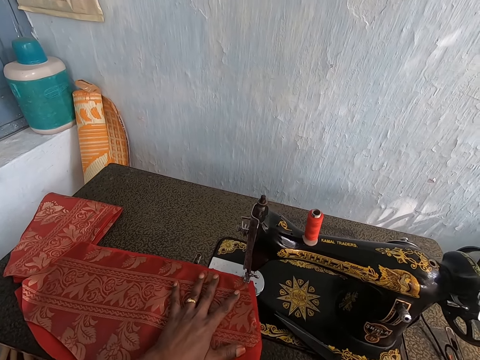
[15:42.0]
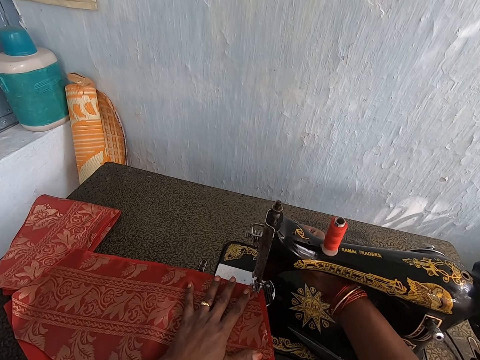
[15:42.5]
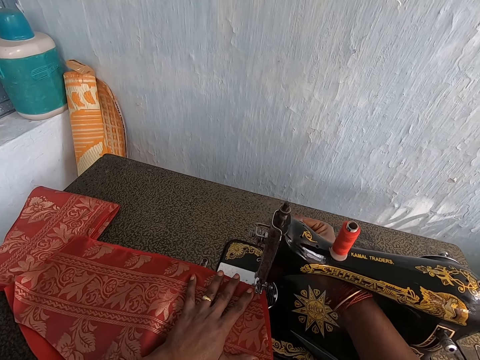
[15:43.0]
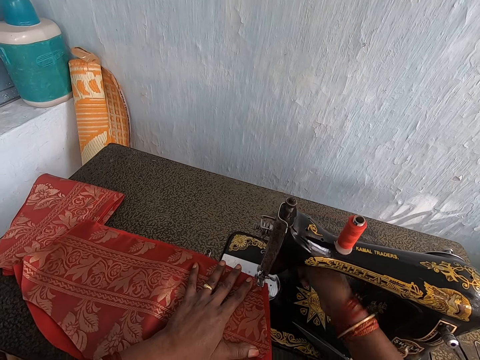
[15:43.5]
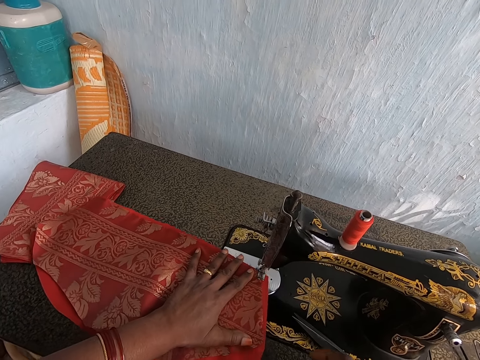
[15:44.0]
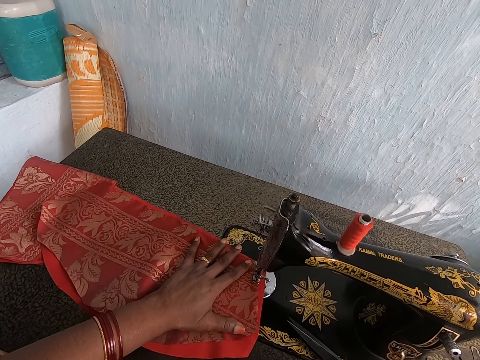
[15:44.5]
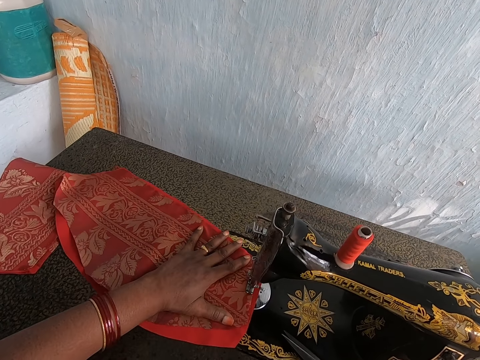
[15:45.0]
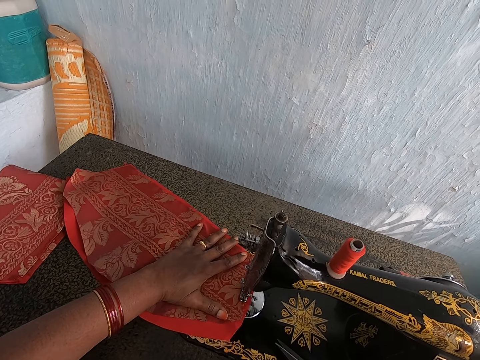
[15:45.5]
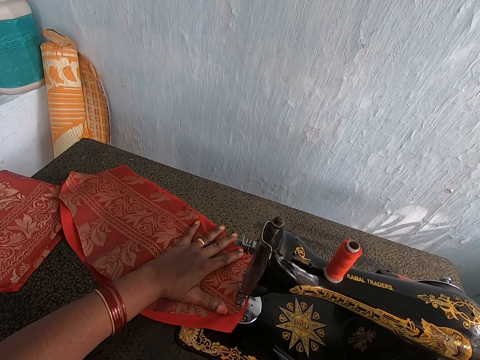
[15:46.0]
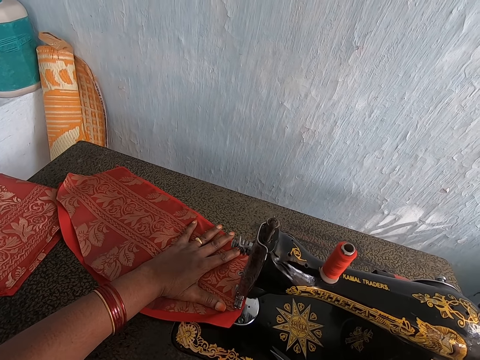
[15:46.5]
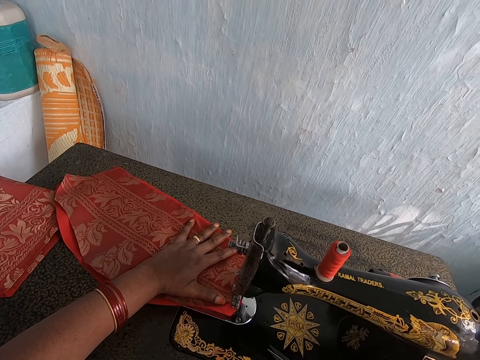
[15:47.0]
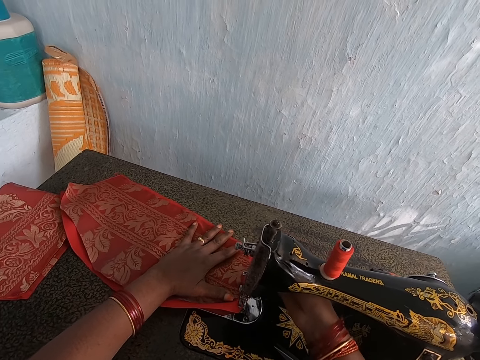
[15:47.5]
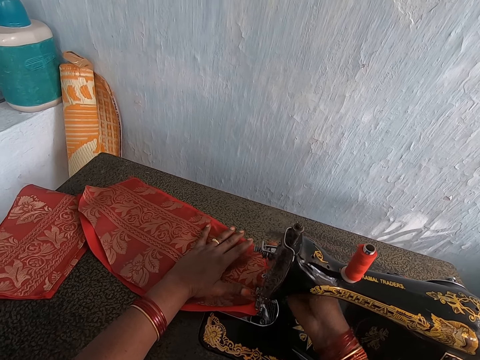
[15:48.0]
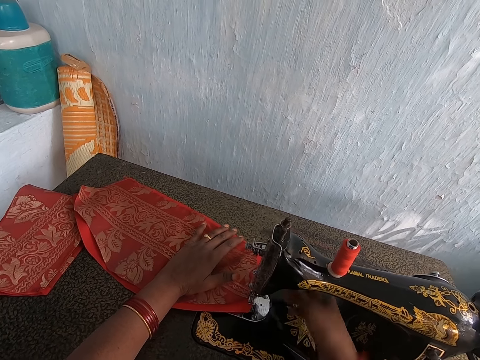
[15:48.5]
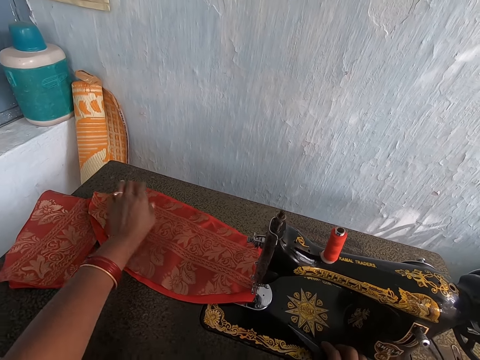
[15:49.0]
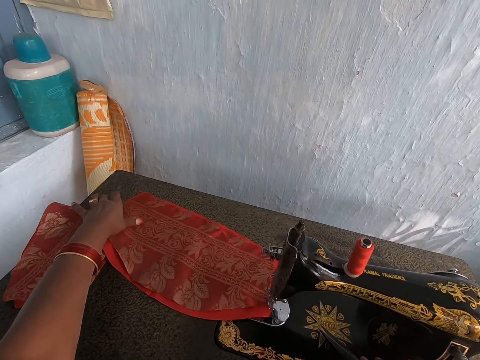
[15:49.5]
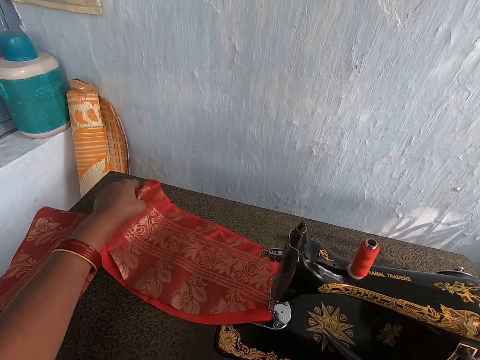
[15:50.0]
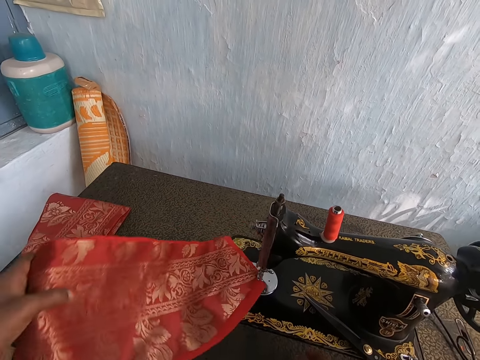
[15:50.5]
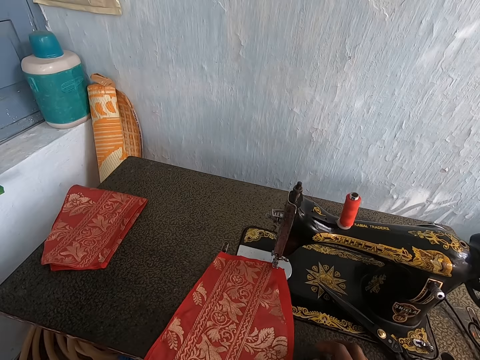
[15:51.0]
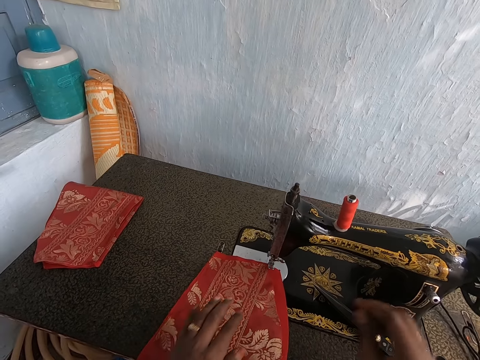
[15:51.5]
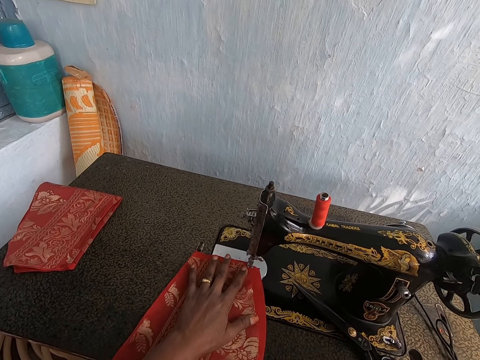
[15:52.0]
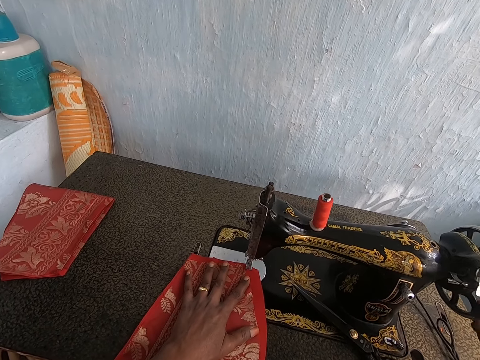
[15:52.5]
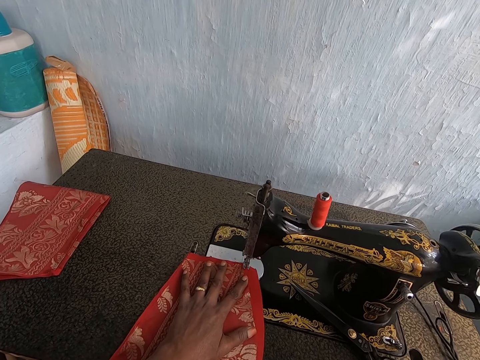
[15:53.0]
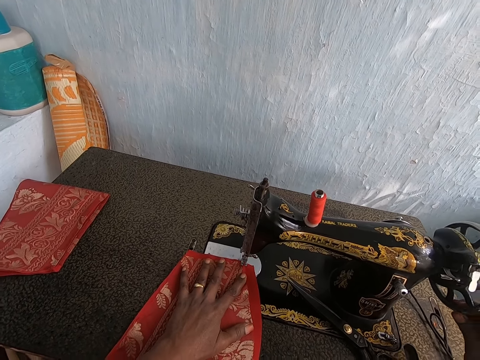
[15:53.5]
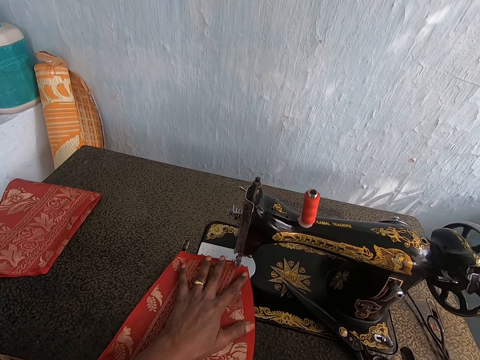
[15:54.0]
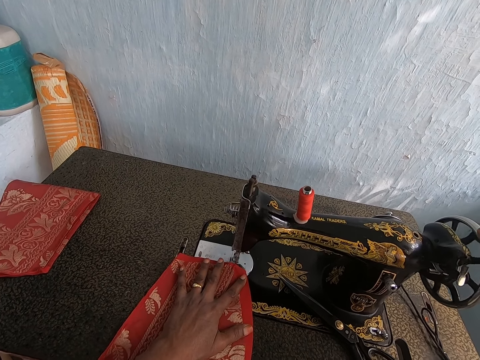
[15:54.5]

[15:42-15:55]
The camera wearer operates the presser bar lifter of the sewing machine with her right hand. She sews the red patterned cloth and the red lining material in her left hand with the sewing machine. She operates the presser bar lifter of the sewing machine with her right hand. She moves the red patterned cloth and the red lining material in her left hand on the sewing machine. She turns the balance wheel of the sewing machine with her right hand. She places her left hand on the red patterned cloth on the sewing machine.

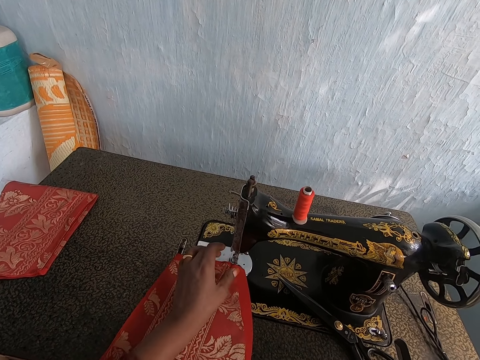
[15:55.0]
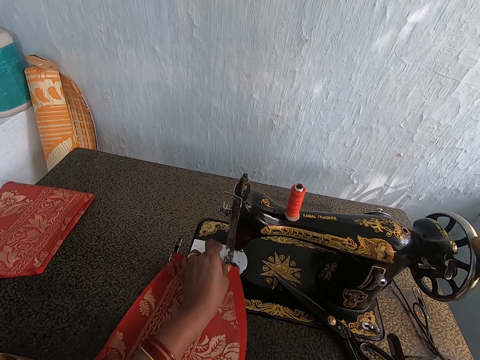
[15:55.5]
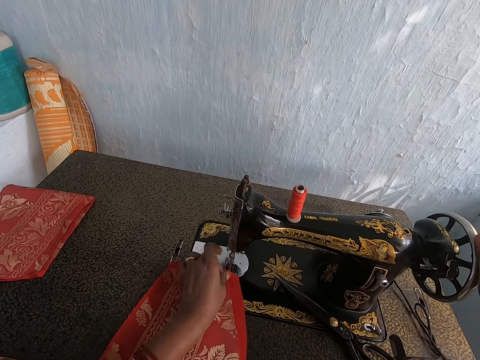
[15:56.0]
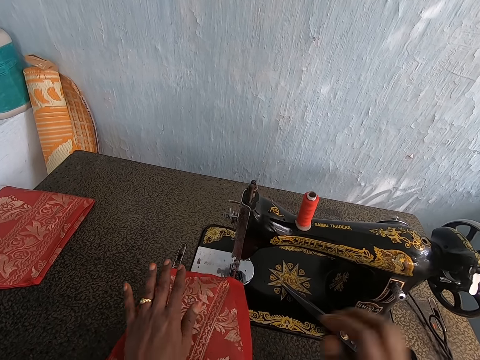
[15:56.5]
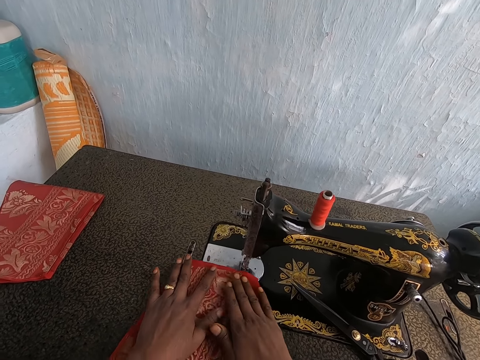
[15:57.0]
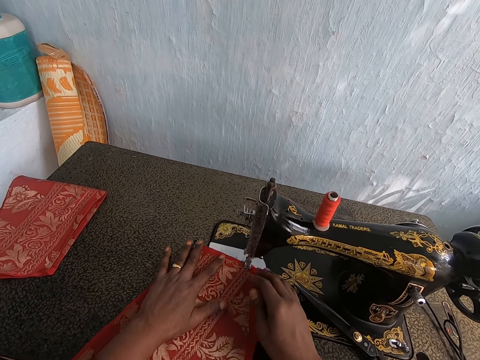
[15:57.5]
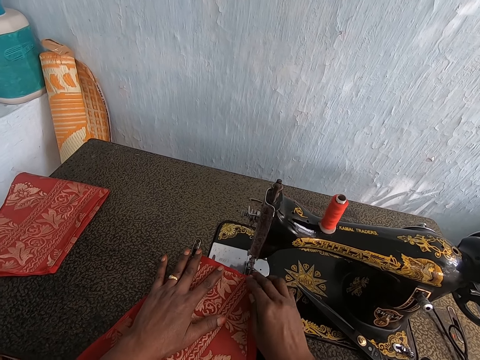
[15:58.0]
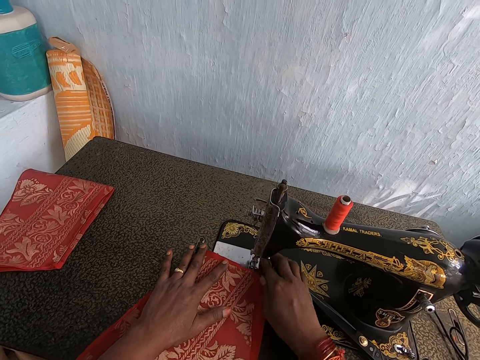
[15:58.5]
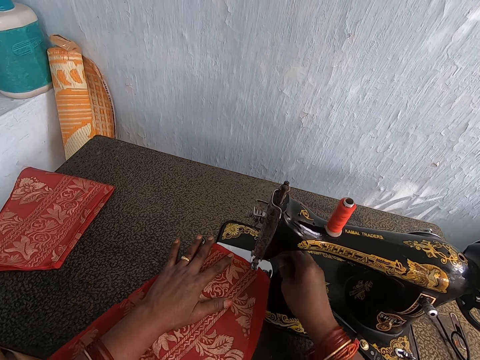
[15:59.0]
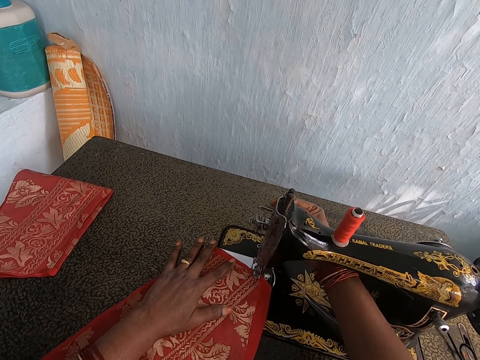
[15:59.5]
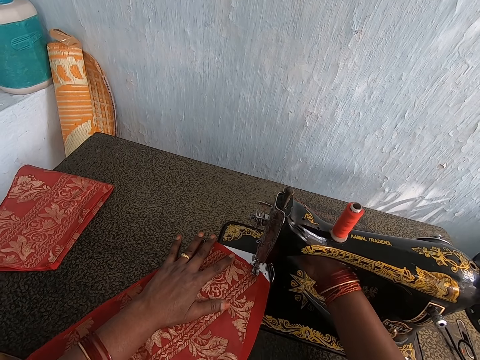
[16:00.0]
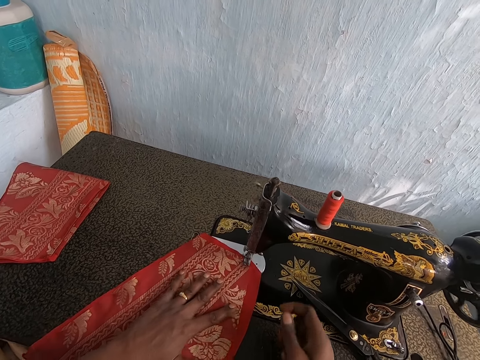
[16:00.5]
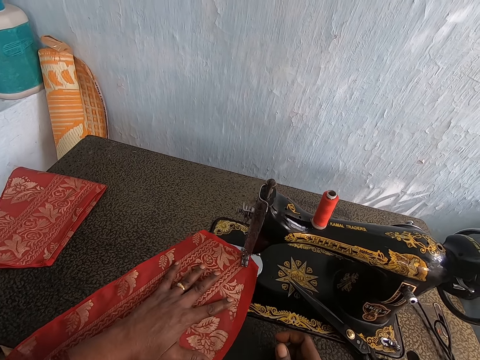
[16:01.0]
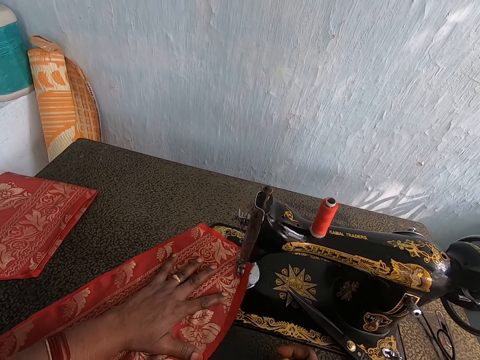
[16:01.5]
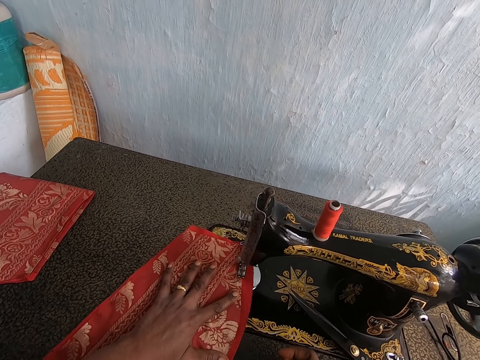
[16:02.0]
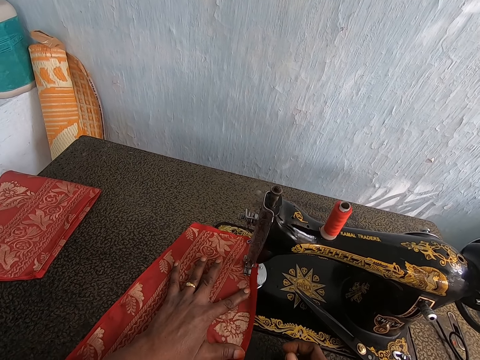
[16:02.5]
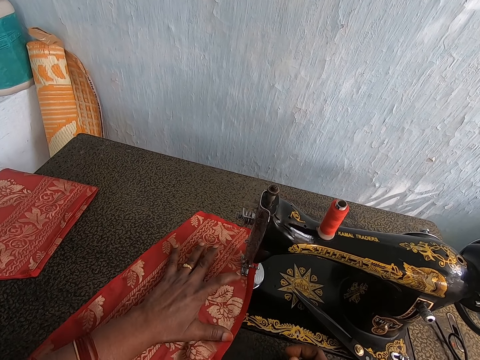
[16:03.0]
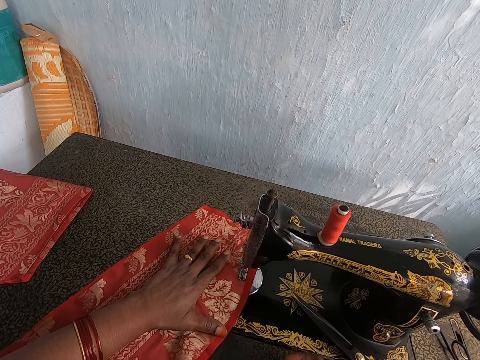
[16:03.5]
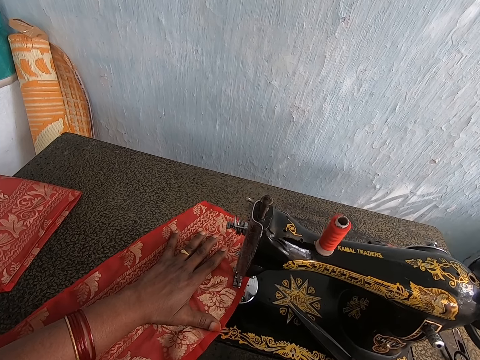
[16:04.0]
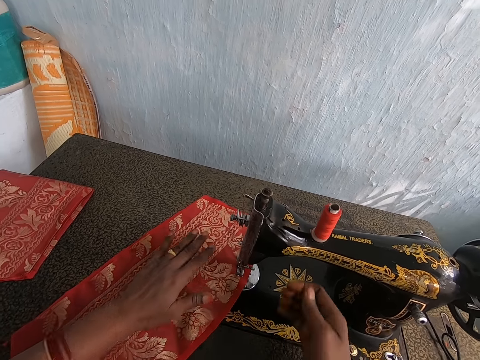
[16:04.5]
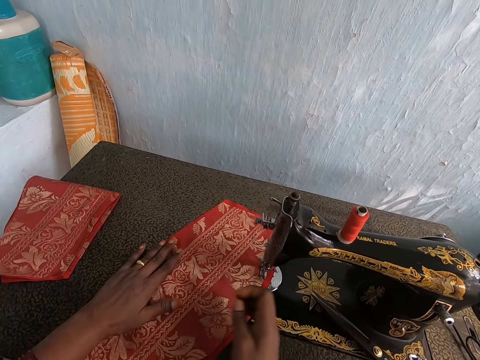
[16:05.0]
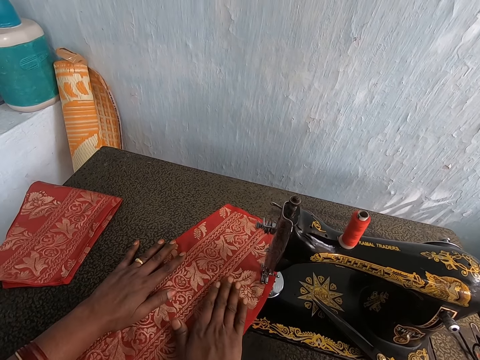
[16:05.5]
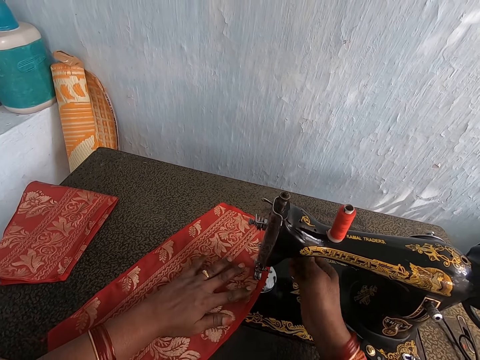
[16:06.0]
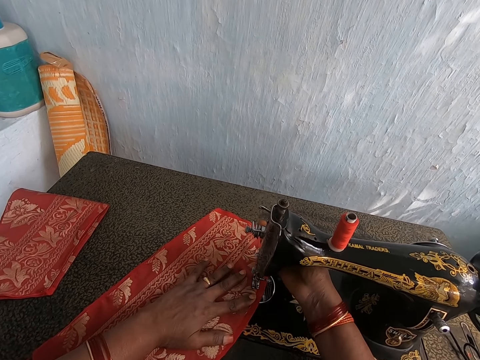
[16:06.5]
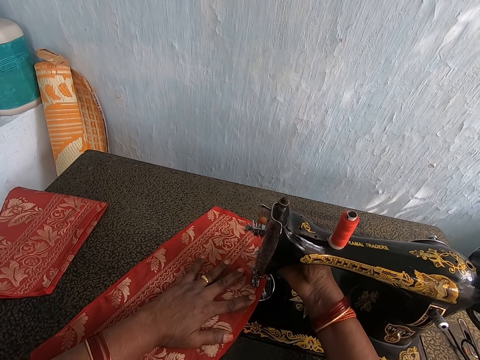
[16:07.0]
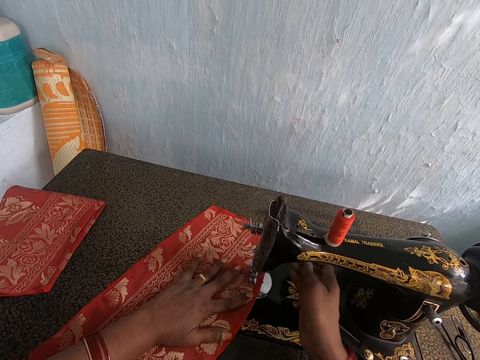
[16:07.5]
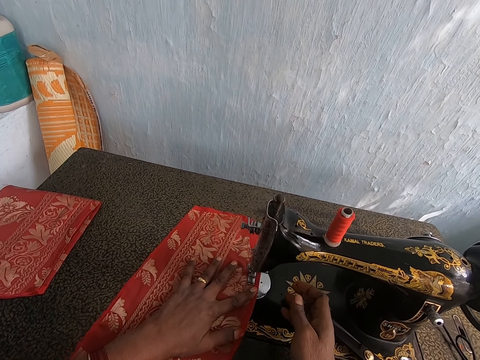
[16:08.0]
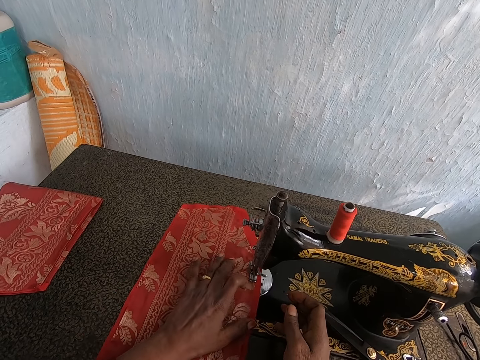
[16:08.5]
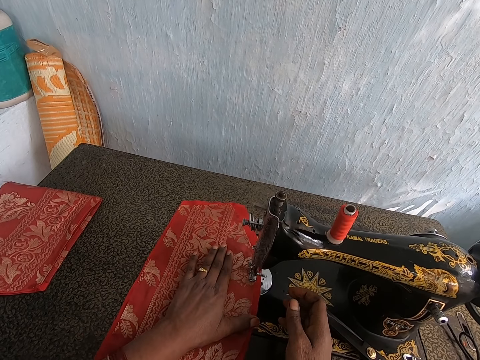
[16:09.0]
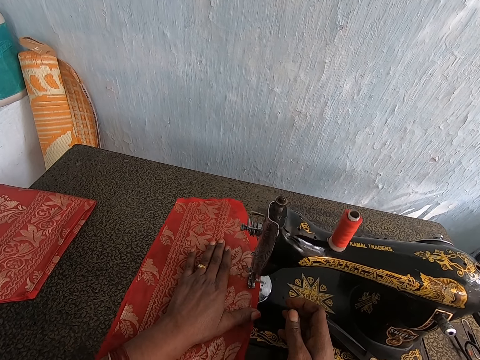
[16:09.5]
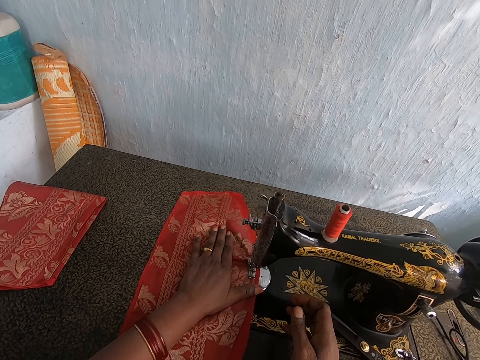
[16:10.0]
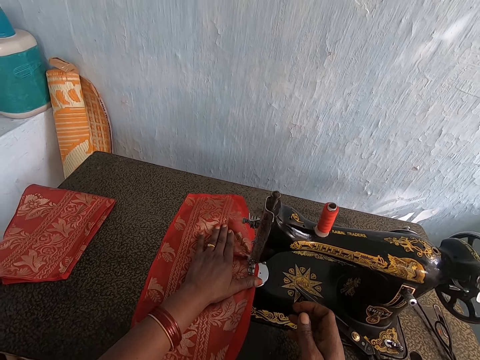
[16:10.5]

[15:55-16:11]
The camera wearer drags the red patterned cloth and the red lining material from the presser foot of the sewing machine with her left hand. She places the red patterned cloth and the red lining material under the presser foot of the sewing machine with her hands. She moves the thread in the presser foot and the needle of the sewing machine with her right hand. She operates the presser bar lifter of the sewing machine with her right hand. She places her right hand on the sewing machine. She sews the red patterned cloth and the red lining material in her left hand with the sewing machine. She places her hands on the red patterned cloth and the red lining material on the sewing machine. She operates the presser bar lifter of the sewing machine with her right hand. She sews the red patterned cloth and the red lining material in her left hand with the sewing machine.
